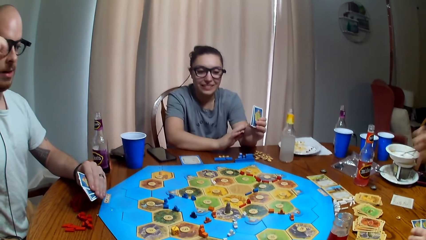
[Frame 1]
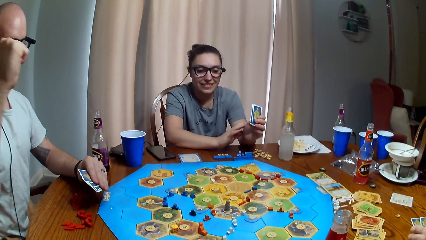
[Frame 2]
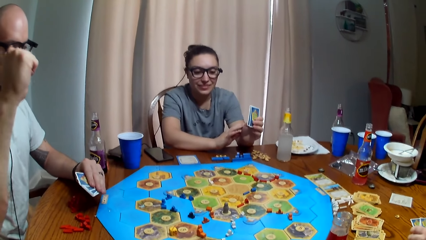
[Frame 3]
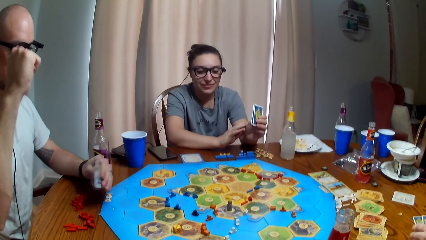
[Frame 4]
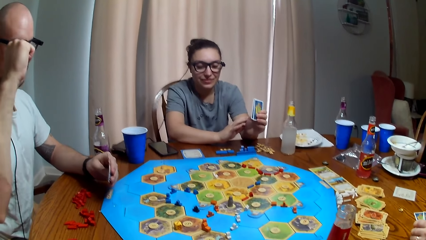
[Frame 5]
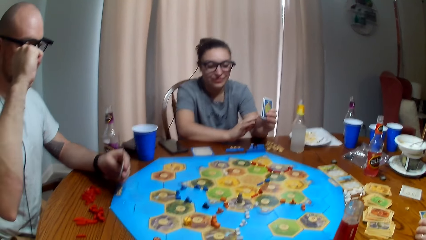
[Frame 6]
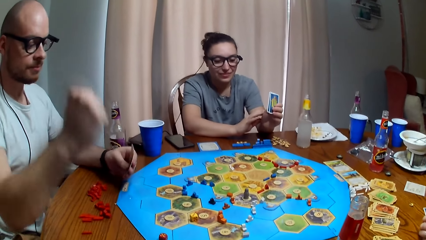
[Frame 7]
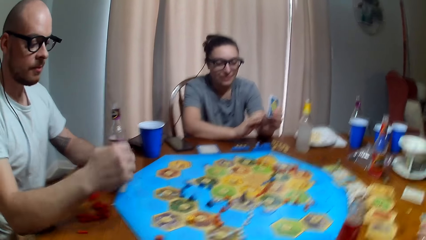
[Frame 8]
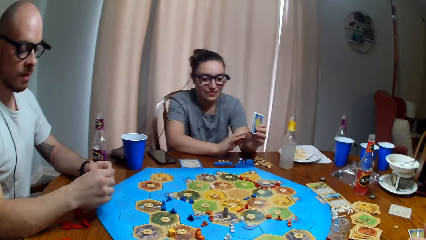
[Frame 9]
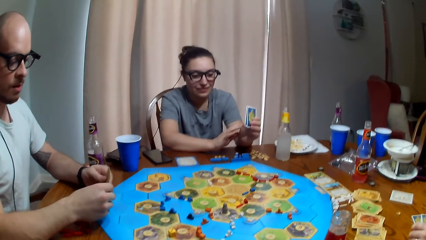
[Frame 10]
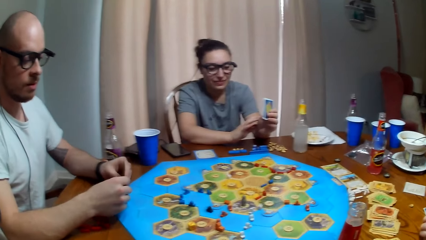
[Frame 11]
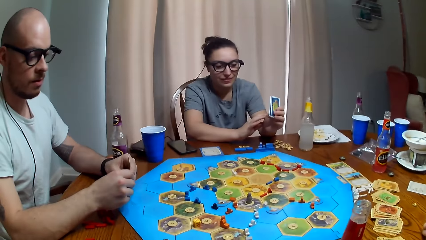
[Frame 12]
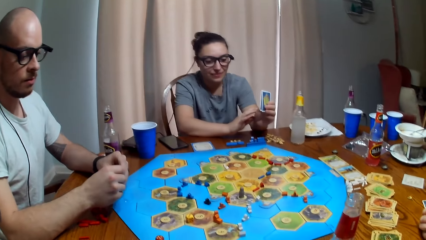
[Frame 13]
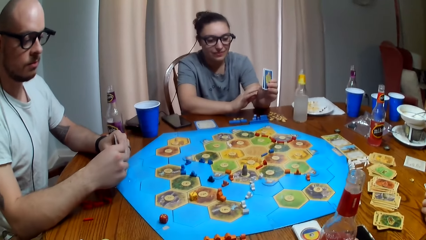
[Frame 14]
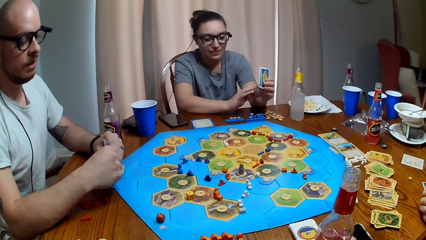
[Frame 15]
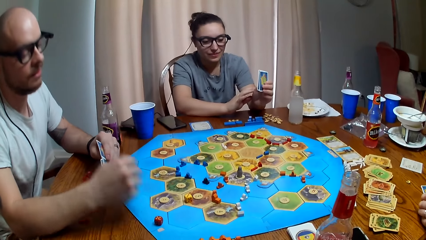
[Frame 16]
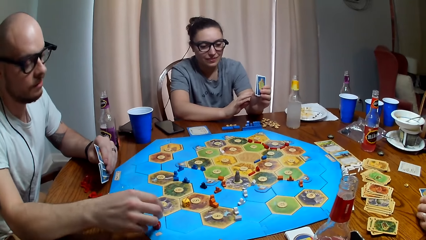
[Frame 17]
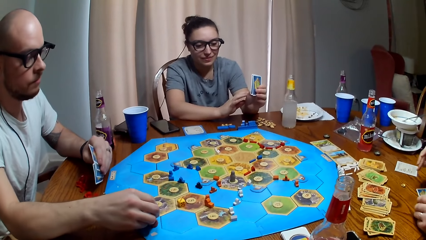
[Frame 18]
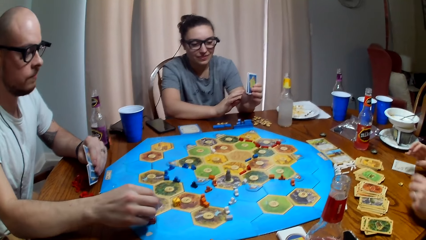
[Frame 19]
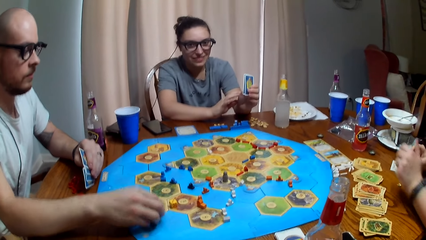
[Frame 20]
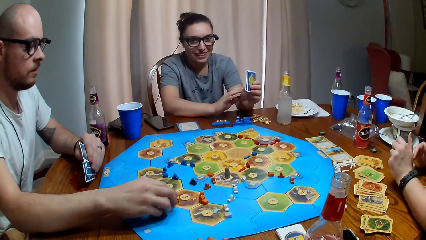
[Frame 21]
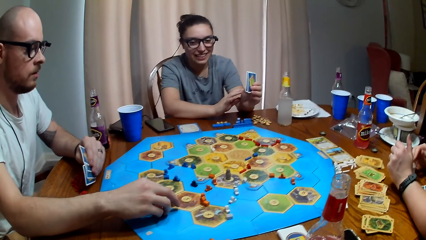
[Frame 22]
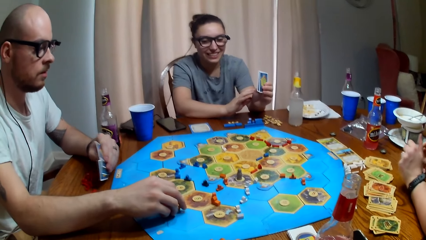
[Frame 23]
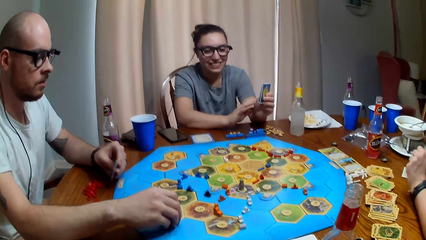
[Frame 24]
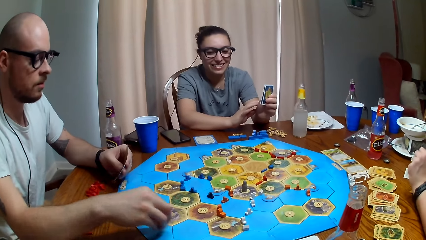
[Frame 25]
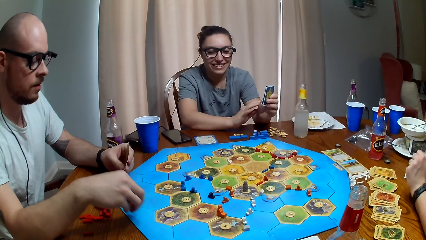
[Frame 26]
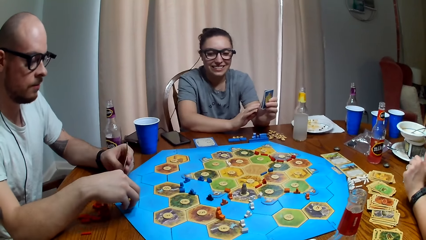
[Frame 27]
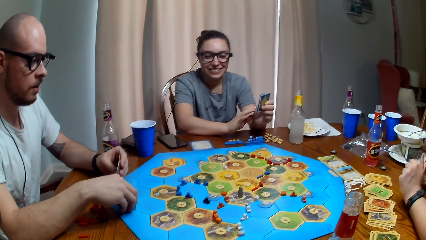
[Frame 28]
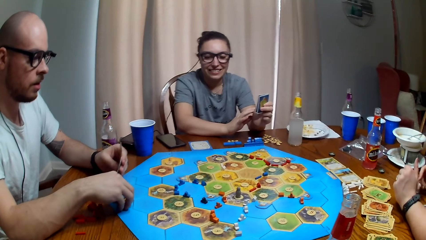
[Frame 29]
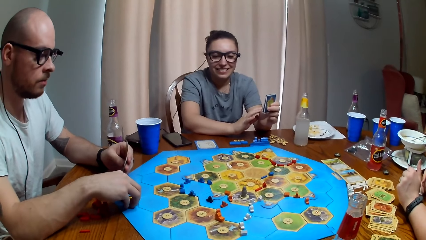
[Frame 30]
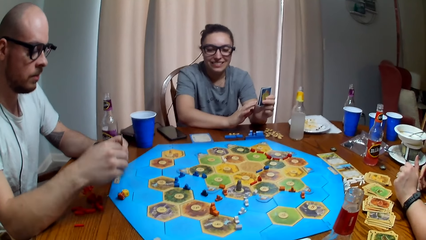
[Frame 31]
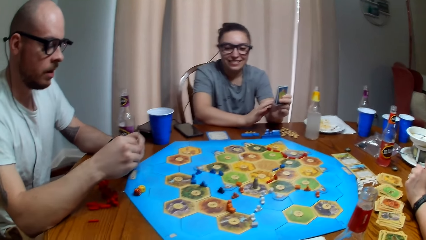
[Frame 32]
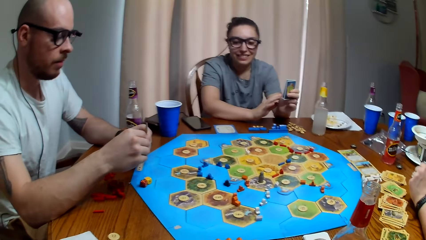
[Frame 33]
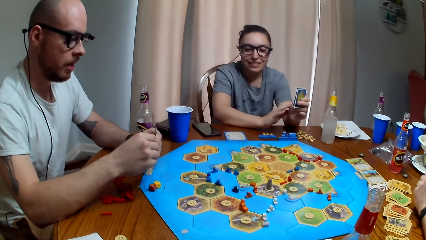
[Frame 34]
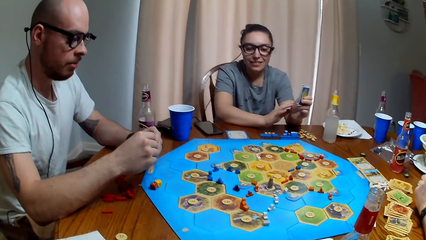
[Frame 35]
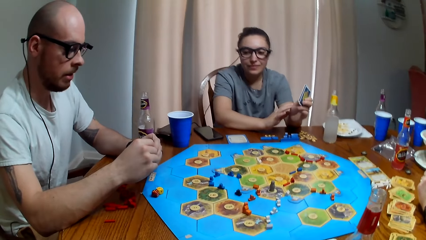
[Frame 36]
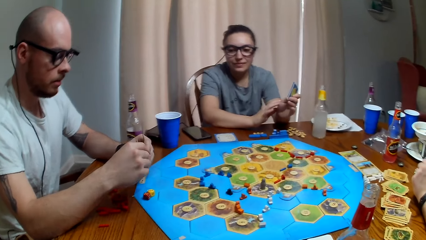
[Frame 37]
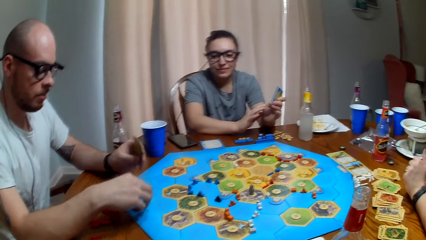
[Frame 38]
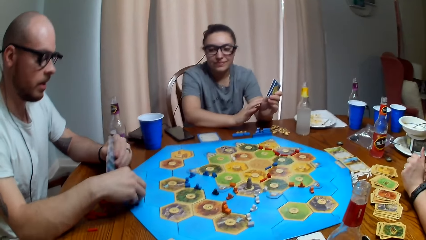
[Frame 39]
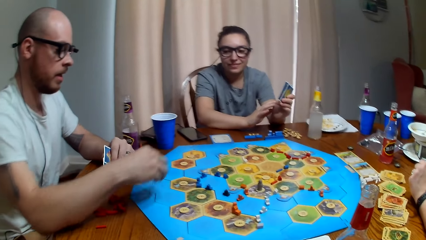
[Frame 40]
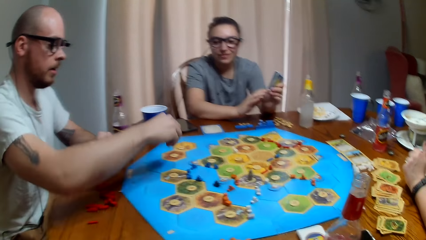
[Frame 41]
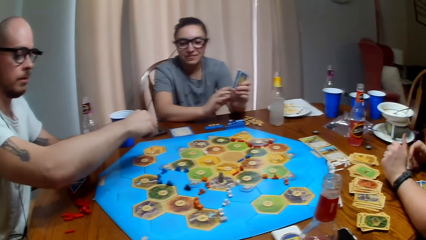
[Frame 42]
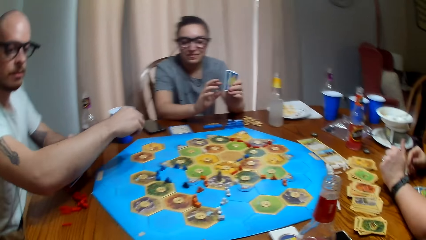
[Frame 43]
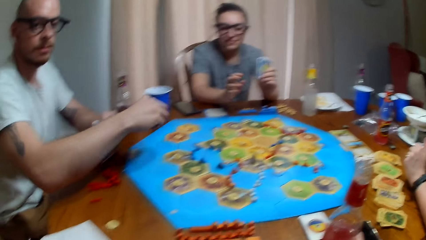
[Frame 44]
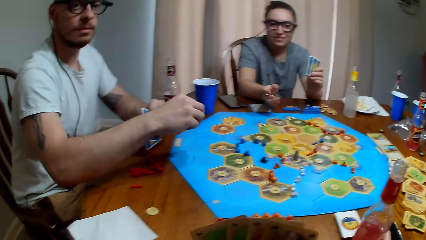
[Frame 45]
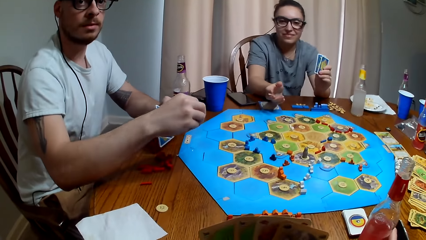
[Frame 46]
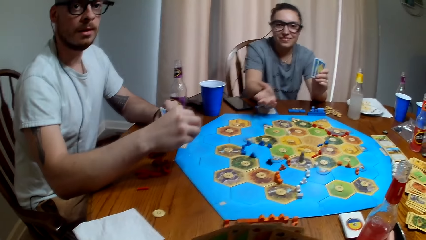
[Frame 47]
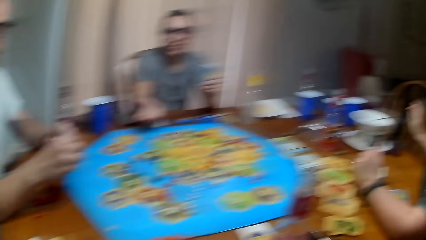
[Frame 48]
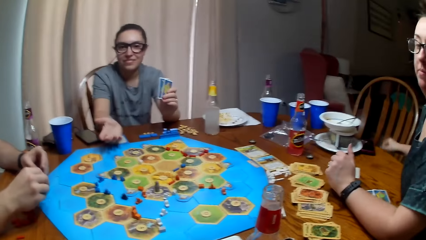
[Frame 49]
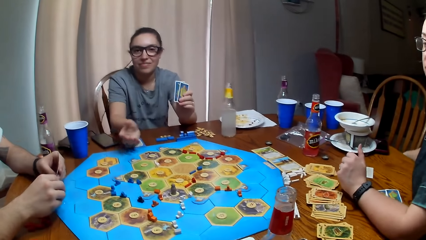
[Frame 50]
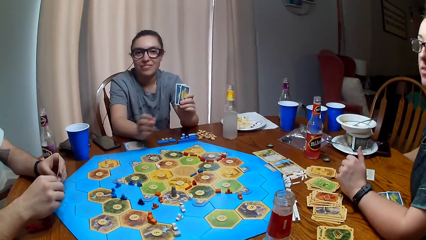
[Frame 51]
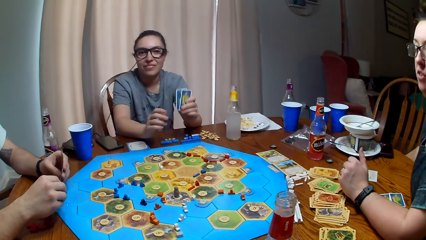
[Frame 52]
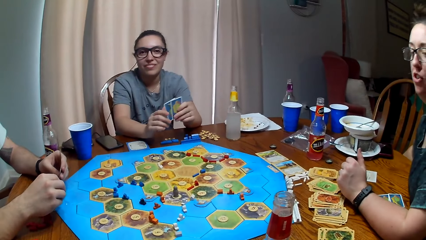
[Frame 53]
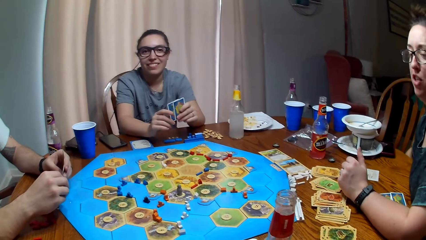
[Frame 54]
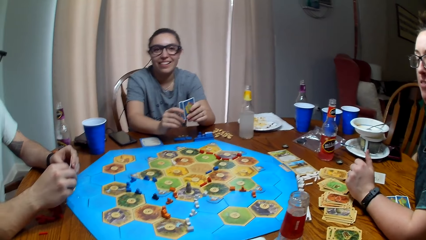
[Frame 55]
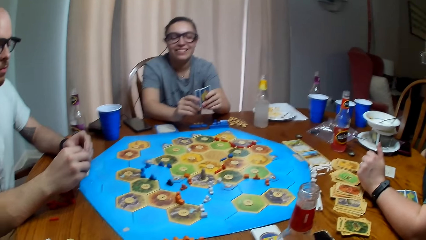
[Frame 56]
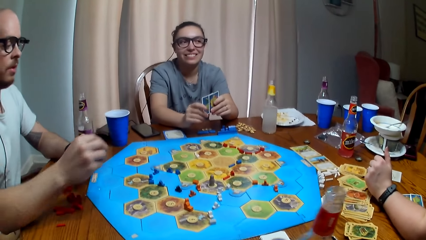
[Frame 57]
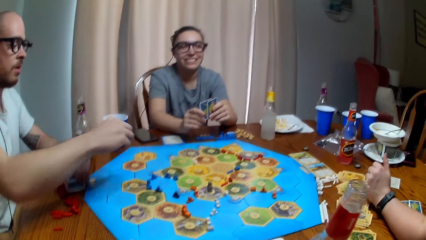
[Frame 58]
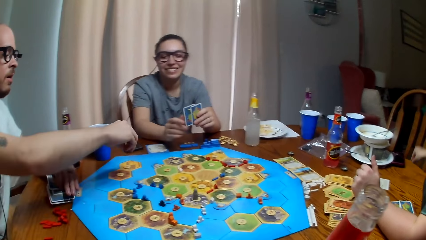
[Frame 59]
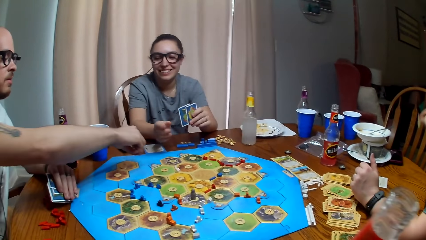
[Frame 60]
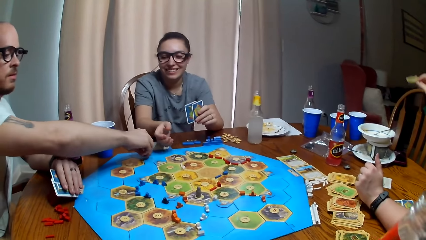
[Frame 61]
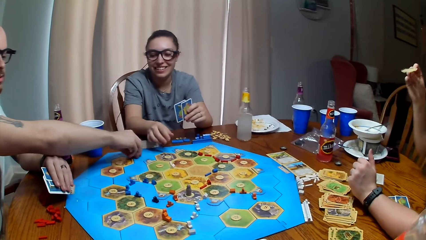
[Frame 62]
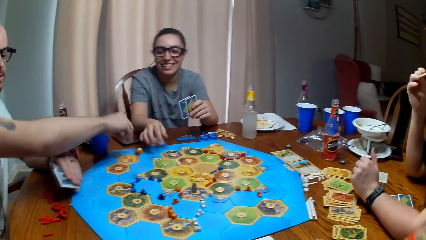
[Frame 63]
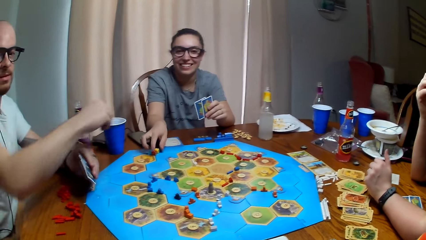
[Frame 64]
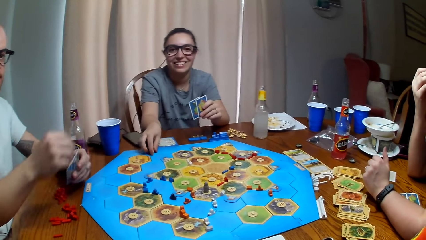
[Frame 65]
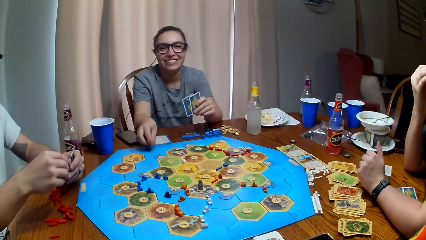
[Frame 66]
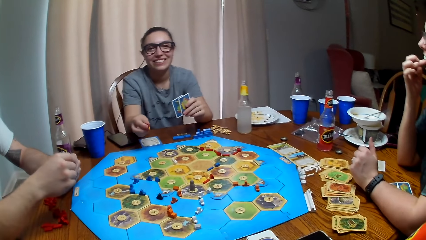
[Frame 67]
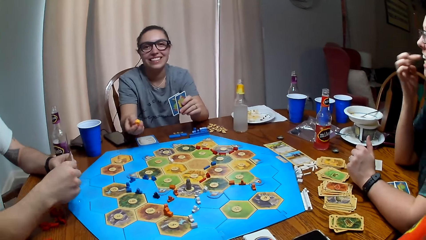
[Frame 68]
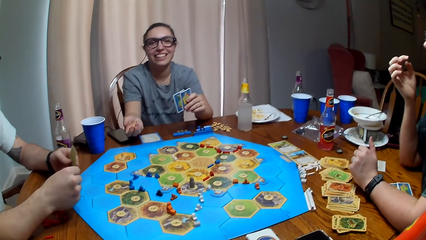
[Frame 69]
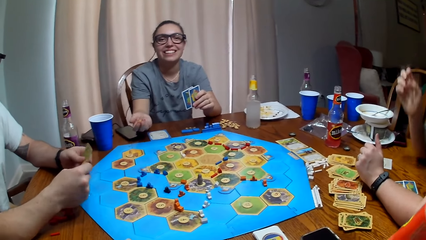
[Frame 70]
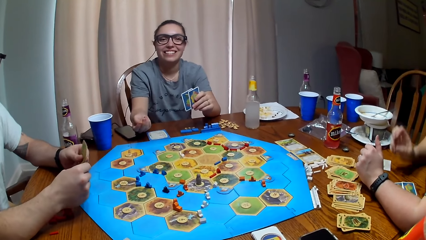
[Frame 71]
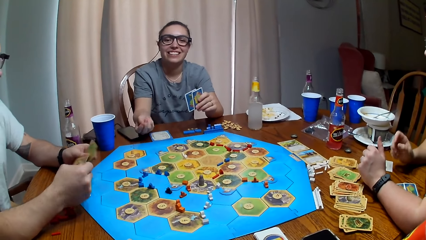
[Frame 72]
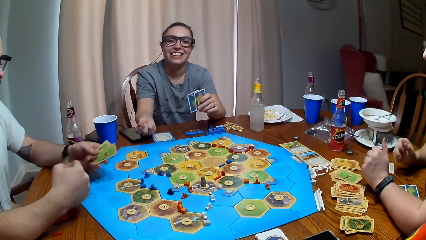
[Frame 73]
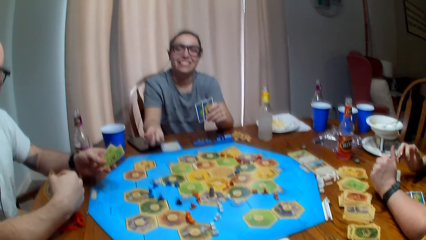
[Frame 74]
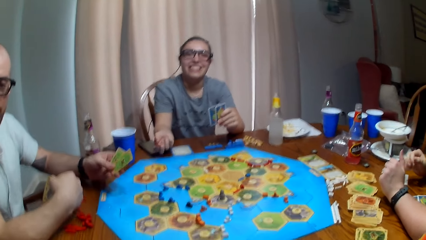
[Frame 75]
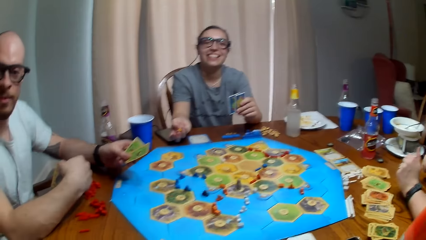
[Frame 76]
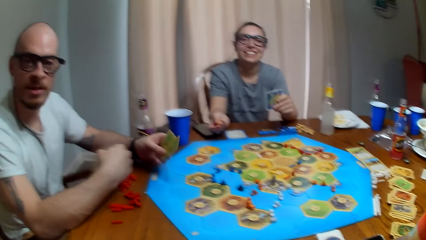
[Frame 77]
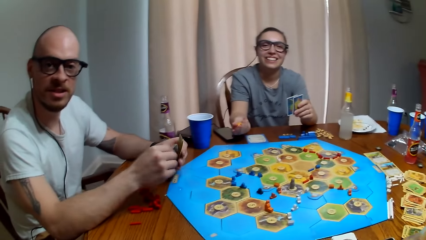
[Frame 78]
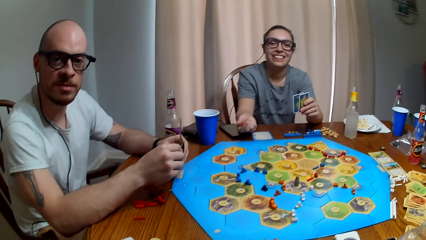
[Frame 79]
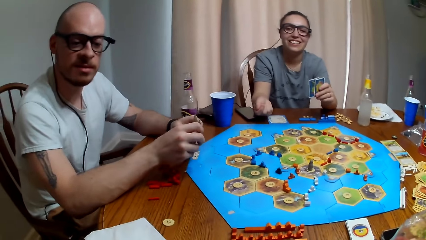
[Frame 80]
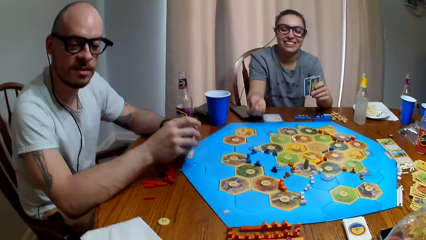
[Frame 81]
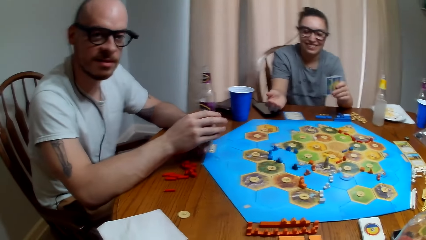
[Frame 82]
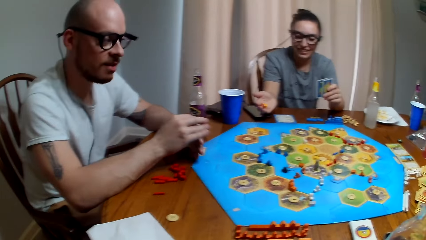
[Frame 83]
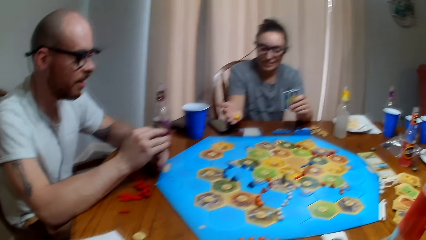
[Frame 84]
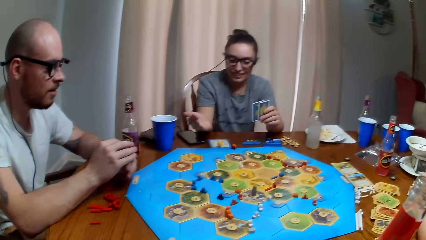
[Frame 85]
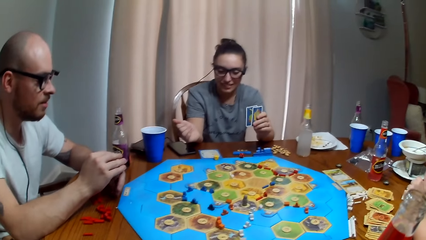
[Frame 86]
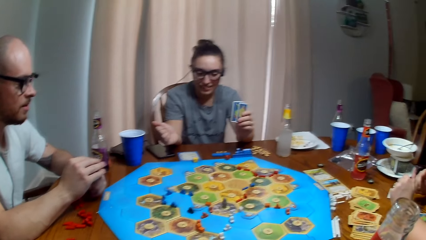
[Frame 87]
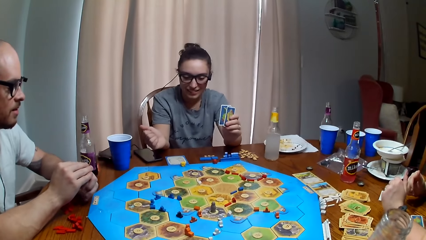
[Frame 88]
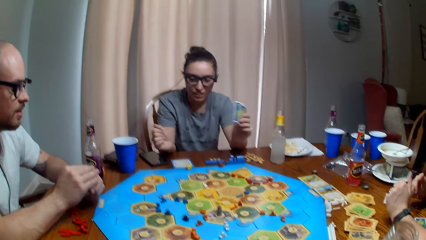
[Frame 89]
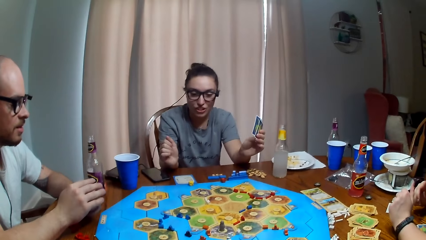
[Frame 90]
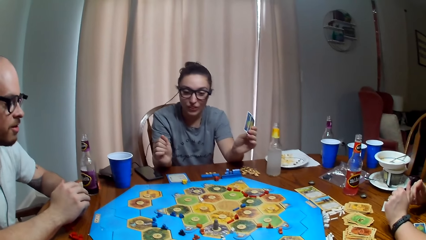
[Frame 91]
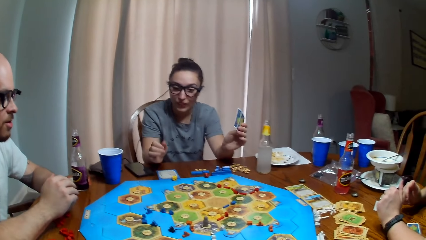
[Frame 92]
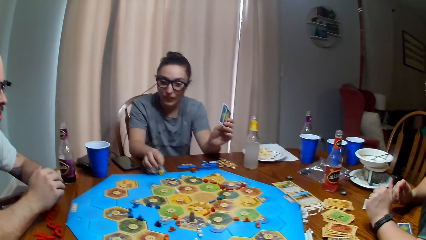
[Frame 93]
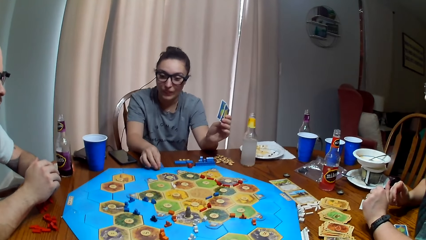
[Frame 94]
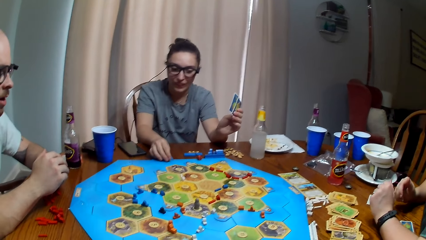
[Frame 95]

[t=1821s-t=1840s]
A woman drops a card. A man raises the hand. The man picks up a dice and moves the dice. The man drops the dice. The man picks up the dice. The camera wearer dialogues with the man. The woman picks up a biscuit. The man puts the dice down. Another woman picks up the dice. The first woman eats the biscuit. The other woman throws the dice. The camera wearer dialogues with the man.
